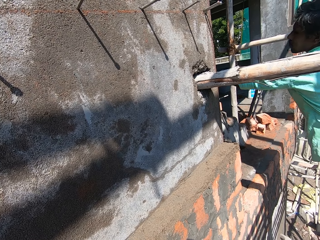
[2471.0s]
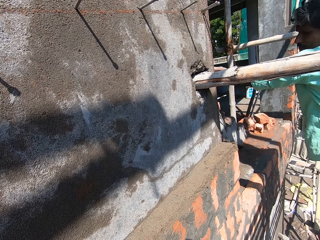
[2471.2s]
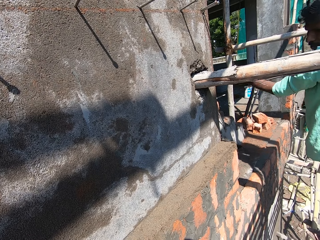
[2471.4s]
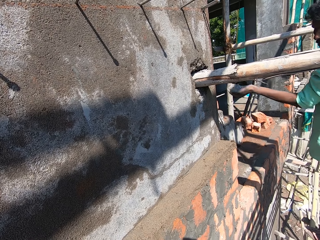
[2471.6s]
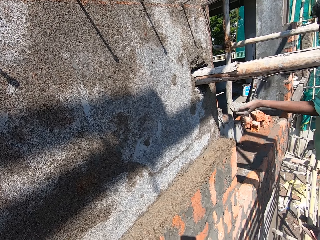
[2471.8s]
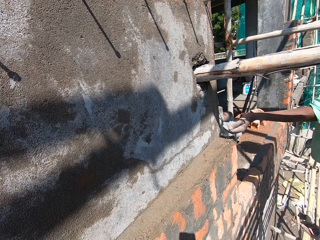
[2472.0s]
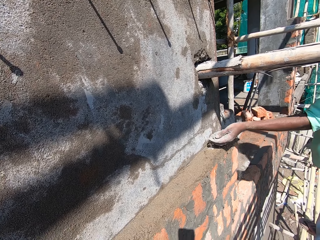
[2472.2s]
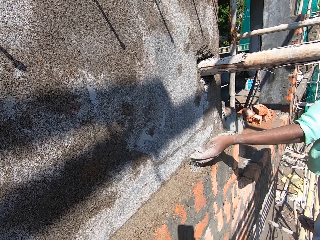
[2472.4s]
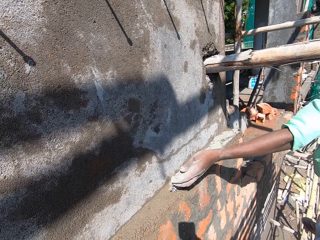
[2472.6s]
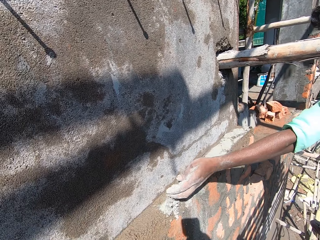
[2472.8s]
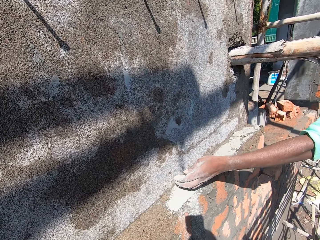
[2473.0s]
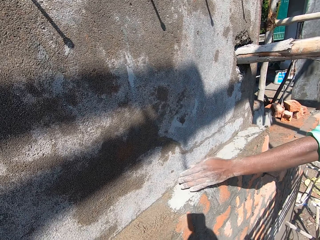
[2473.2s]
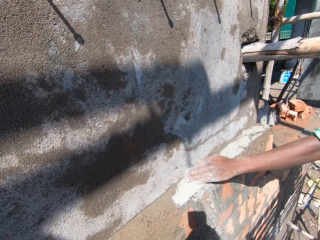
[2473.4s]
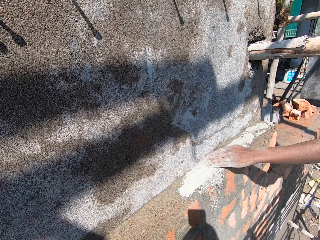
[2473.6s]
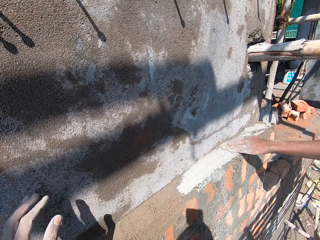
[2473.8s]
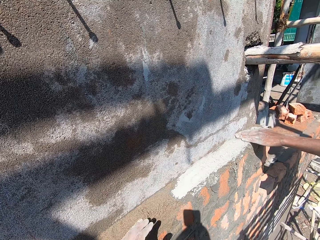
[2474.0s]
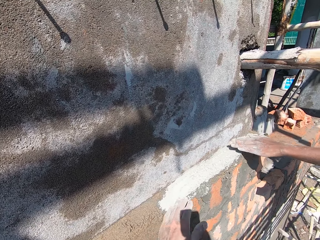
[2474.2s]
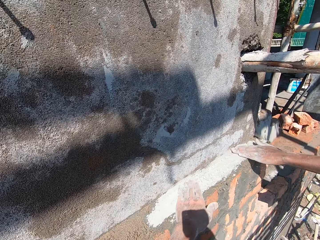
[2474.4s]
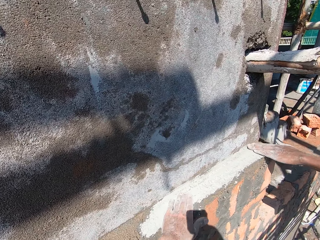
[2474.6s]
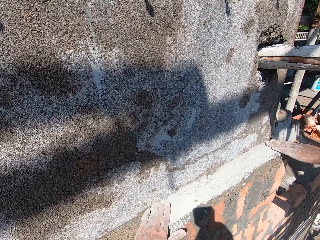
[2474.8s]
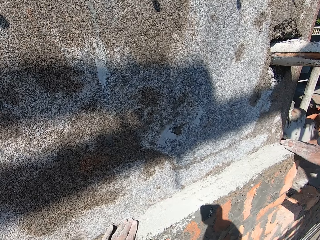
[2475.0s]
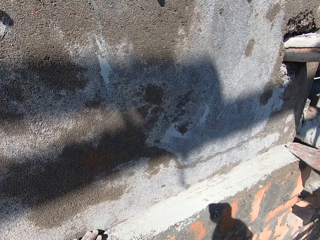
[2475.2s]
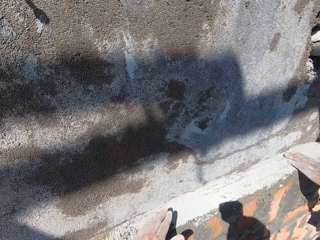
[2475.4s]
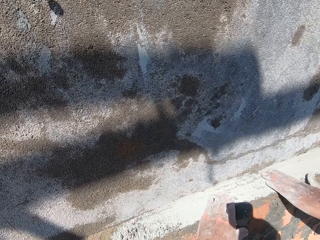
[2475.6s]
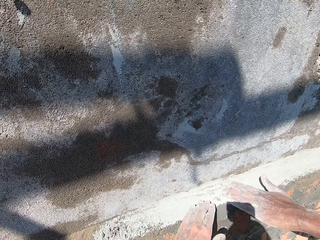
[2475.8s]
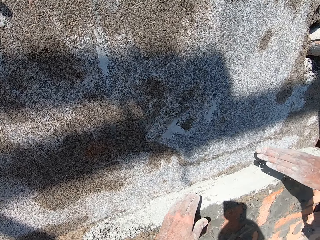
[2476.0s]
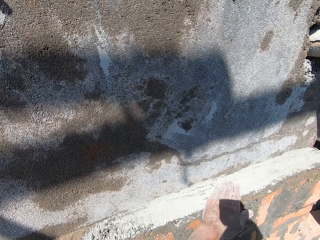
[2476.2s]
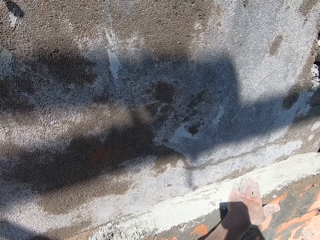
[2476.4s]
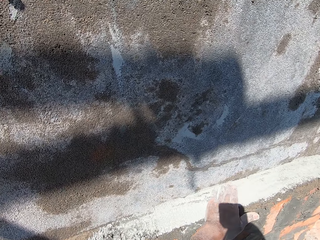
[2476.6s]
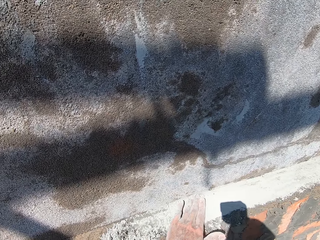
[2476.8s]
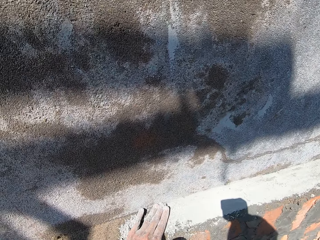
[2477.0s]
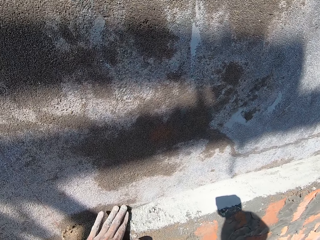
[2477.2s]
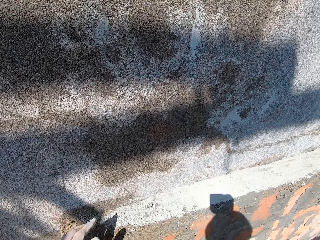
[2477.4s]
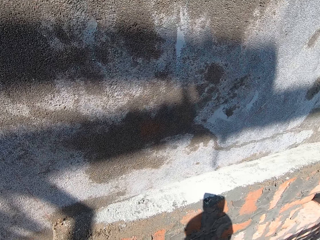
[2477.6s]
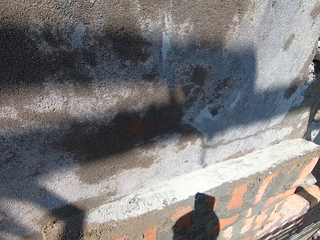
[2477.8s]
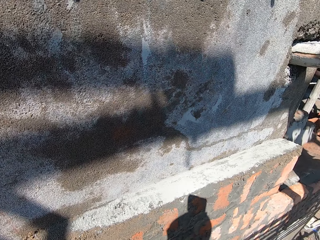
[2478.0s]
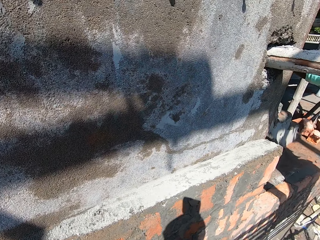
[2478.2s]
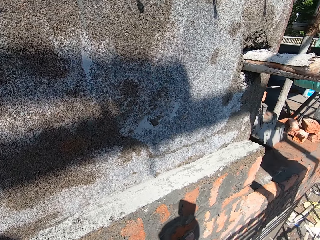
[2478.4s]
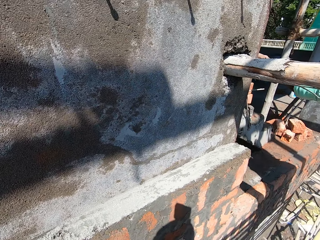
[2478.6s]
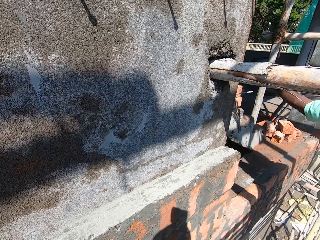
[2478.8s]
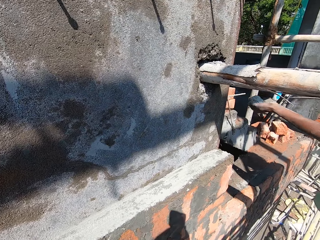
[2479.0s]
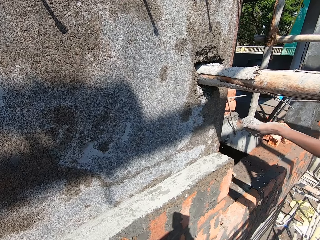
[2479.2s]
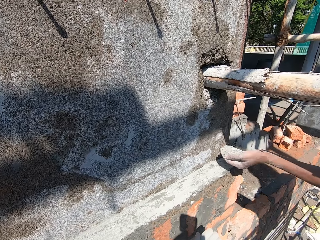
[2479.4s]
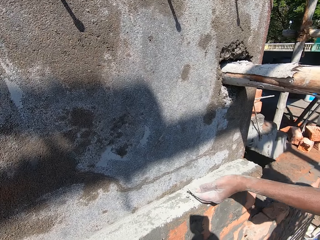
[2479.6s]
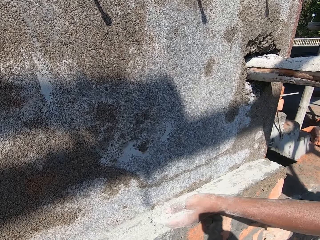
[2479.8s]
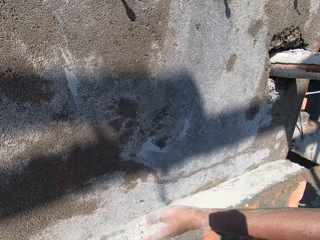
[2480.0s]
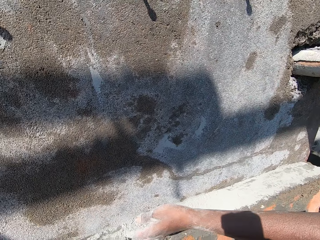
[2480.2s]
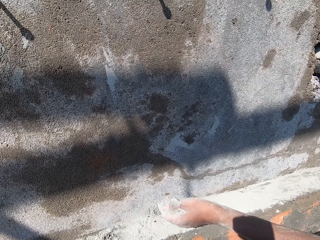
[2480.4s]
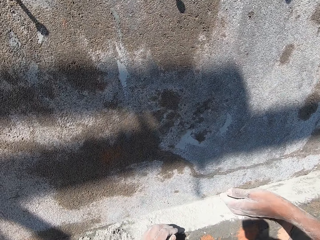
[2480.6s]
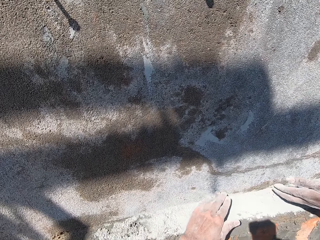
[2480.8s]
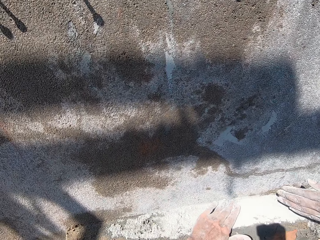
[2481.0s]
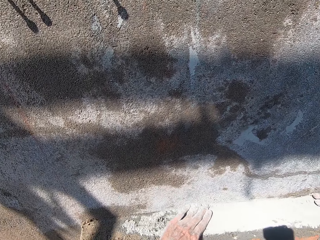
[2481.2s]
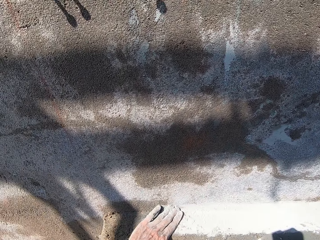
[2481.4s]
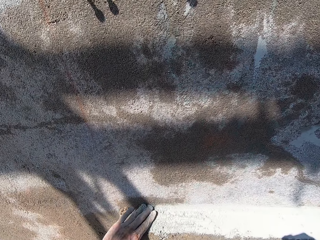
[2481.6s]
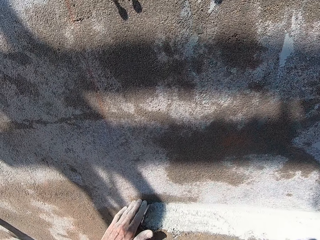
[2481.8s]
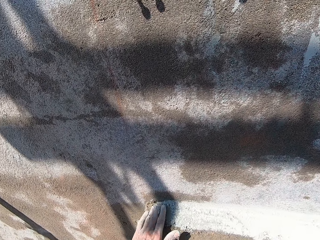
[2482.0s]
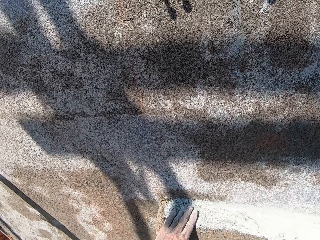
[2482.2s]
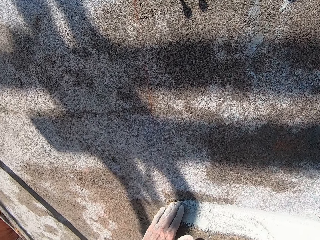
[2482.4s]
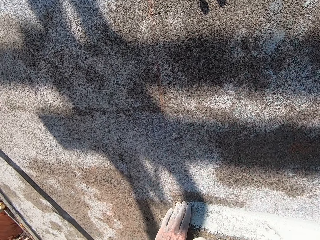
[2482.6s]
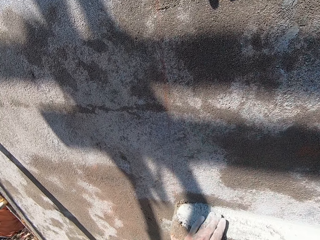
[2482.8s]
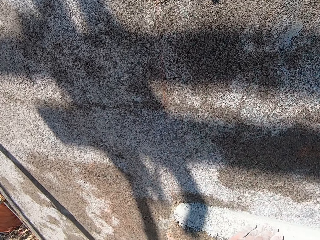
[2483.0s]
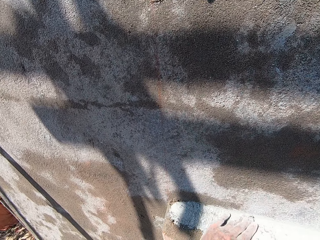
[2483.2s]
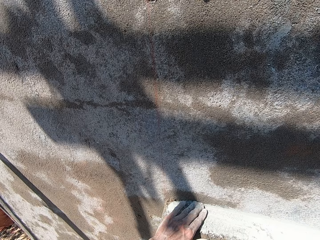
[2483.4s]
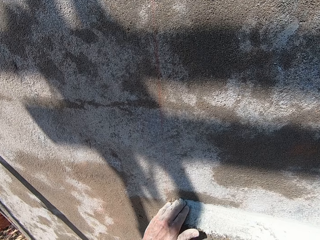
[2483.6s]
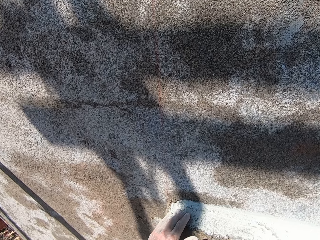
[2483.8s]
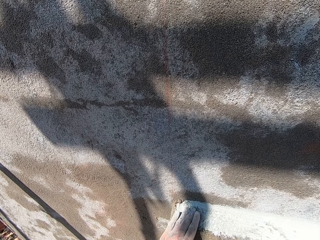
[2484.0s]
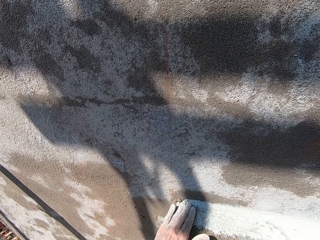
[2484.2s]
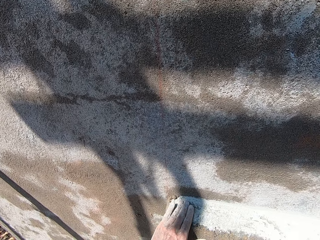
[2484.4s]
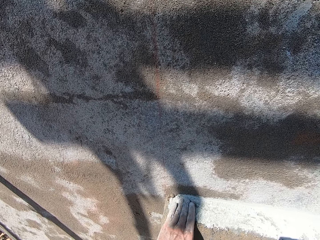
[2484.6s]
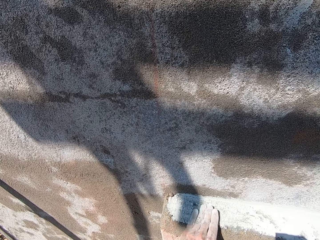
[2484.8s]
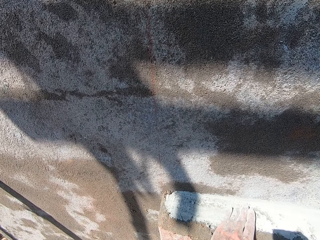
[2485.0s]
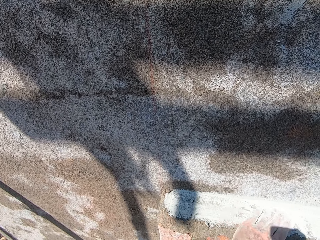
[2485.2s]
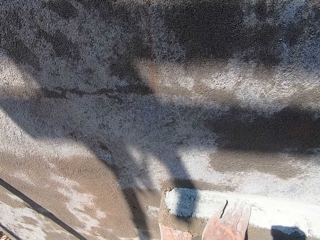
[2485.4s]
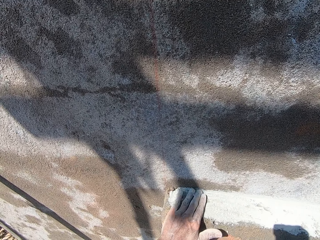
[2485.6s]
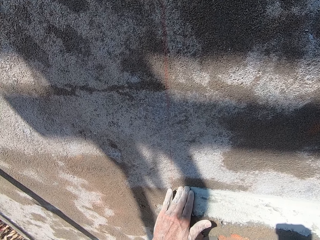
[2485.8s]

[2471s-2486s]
A man holds some cement in his left hand. The man spreads the cement on some bricks on the wall with his left hand. The camera wearer spreads the cement on the bricks on the wall with his left hand. The man picks up the cement. The man holds the cement in his left hand. The camera wearer interacts with the man. The man spreads the cement on the bricks on the wall with his left hand. The camera wearer spreads the cement on the bricks on the wall with his left hand.

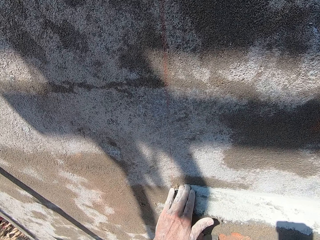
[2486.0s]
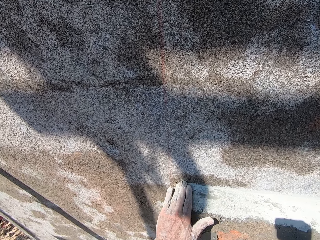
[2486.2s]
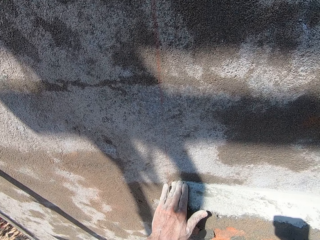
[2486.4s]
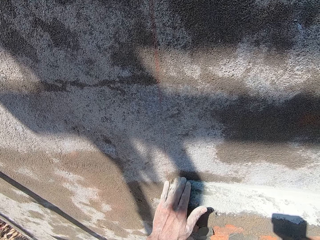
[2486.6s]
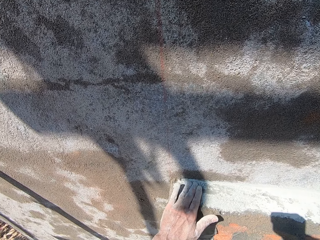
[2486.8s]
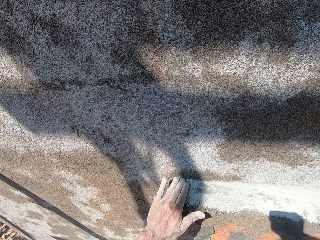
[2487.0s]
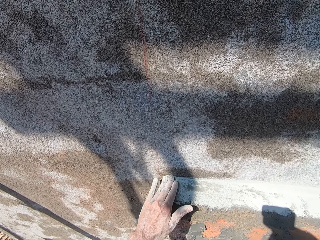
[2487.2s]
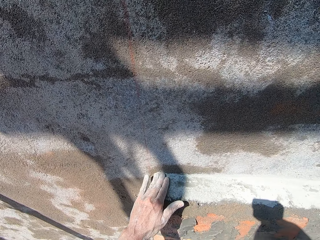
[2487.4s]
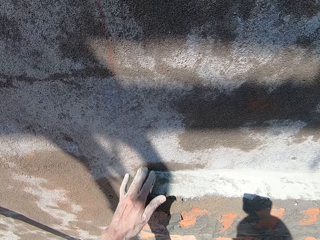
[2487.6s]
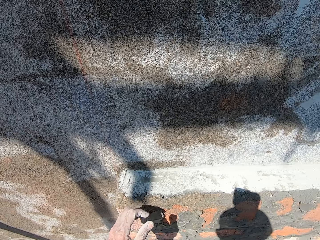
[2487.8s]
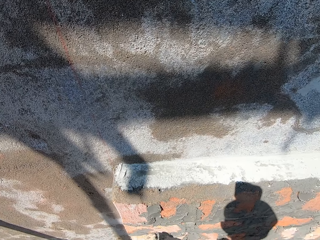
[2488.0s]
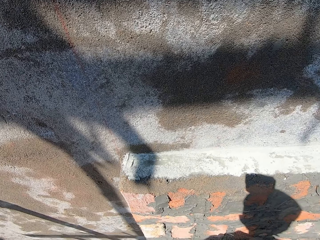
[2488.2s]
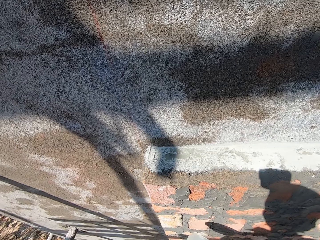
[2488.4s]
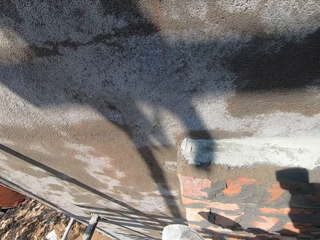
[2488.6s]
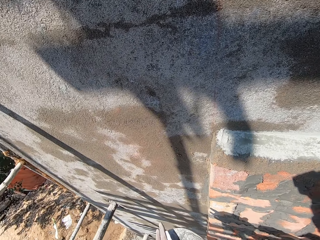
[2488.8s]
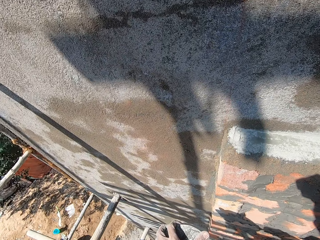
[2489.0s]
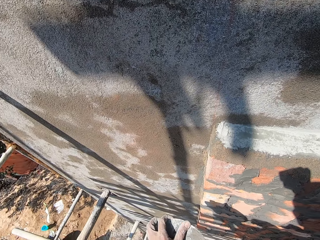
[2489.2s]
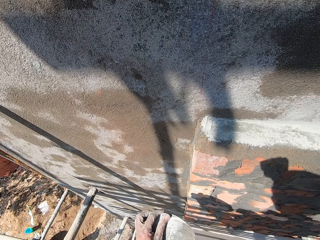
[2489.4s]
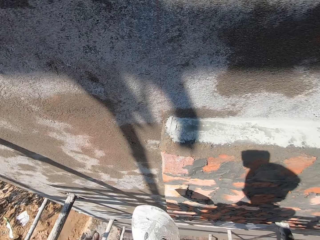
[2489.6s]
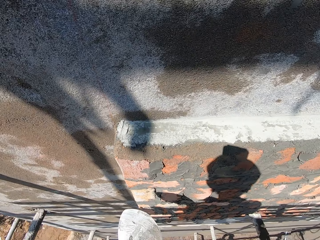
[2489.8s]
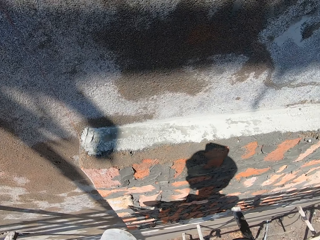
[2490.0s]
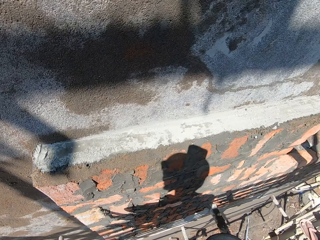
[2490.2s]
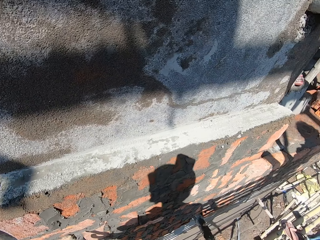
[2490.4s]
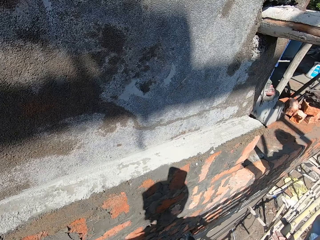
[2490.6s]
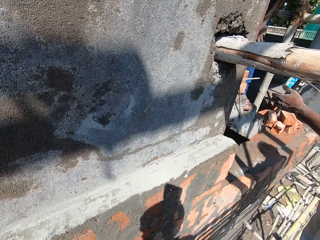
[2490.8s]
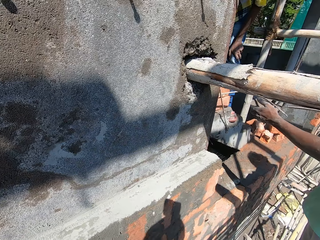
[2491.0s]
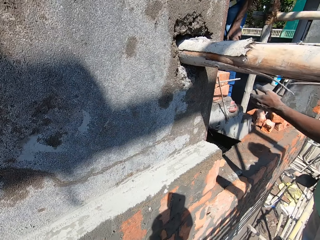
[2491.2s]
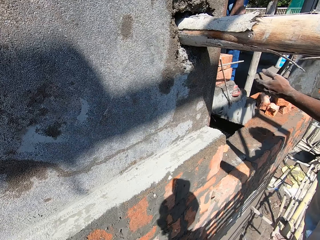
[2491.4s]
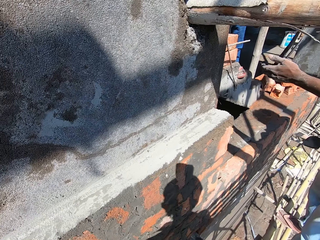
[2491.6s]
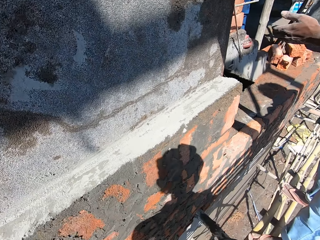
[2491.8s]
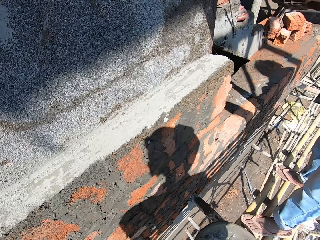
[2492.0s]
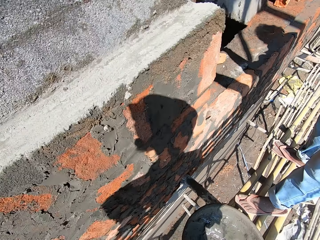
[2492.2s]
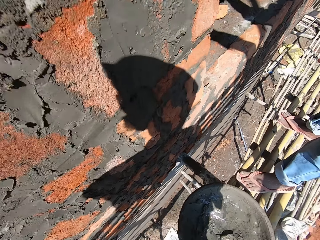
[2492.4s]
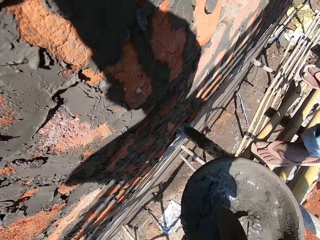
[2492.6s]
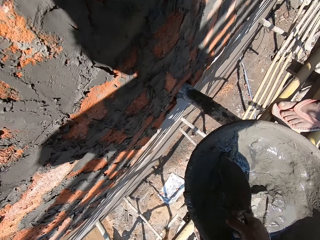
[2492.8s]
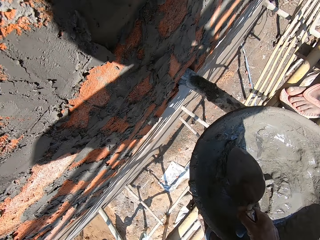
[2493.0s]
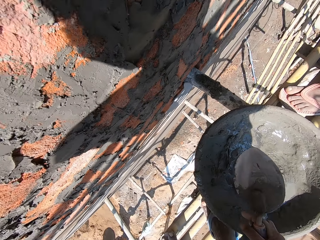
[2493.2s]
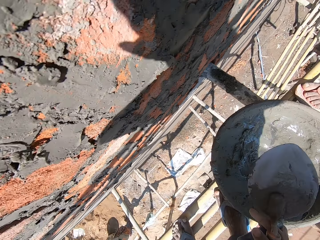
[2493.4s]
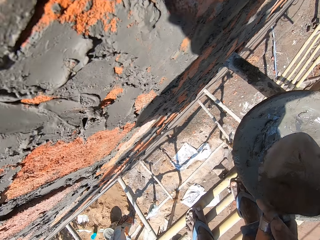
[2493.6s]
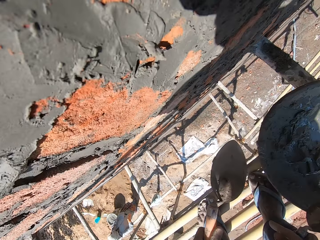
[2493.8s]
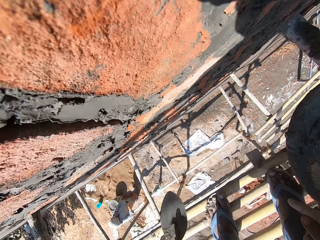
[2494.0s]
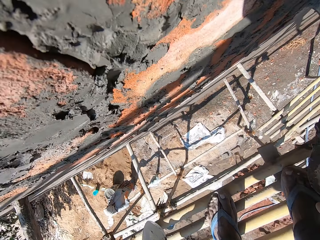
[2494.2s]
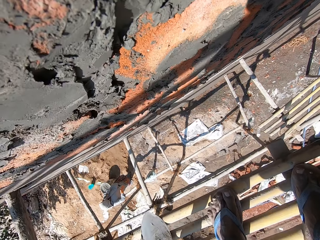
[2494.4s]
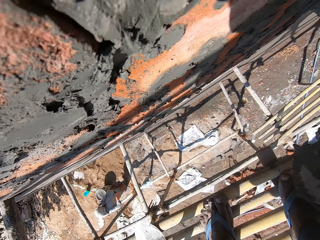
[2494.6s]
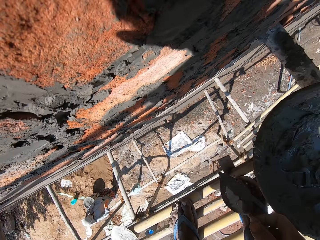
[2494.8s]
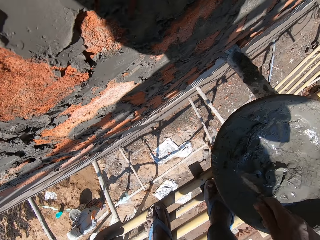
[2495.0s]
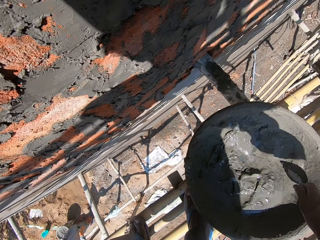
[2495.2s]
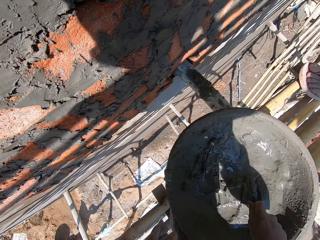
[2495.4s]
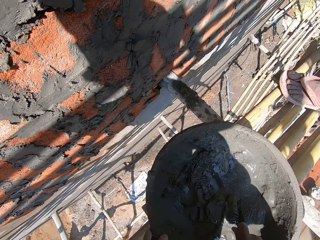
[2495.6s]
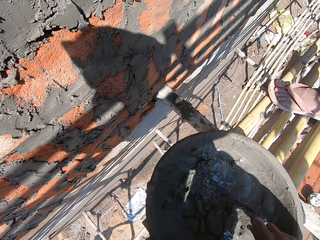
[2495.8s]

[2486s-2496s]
The camera wearer holds a trowel with his right hand. He wipes the trowel in his right hand with his left hand. He picks up the trowel in a head pan or basin with mixed cement on some bamboo woods with his right hand. He dips the trowel in the basin. He passes the trowel to his left hand. He drops the trowel on the bamboo woods with his left hand. He blends the mixed cement in the head pan on the bamboo woods with the trowel in his right hand.
